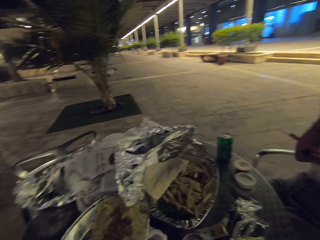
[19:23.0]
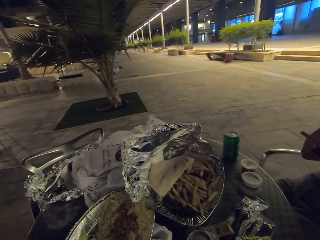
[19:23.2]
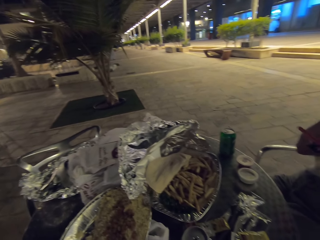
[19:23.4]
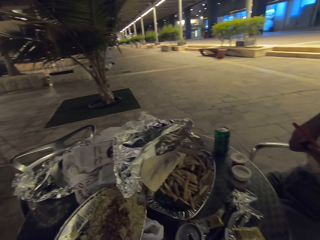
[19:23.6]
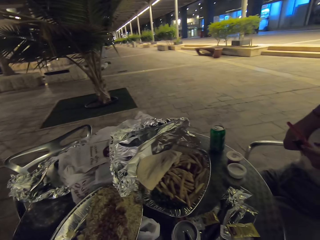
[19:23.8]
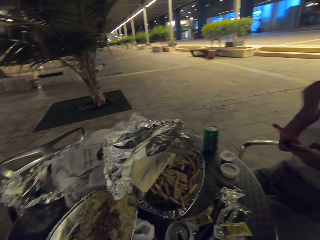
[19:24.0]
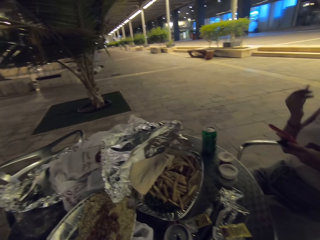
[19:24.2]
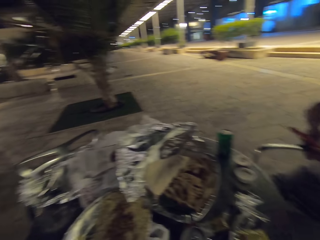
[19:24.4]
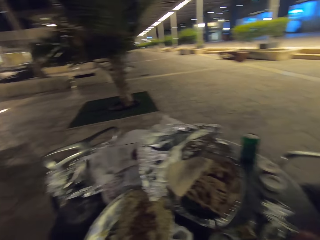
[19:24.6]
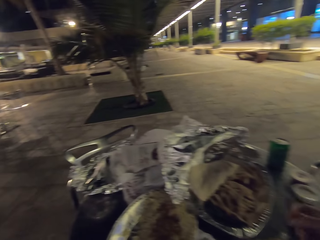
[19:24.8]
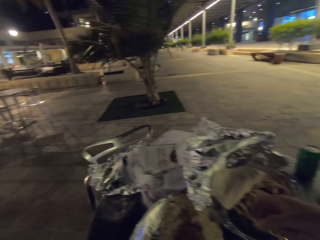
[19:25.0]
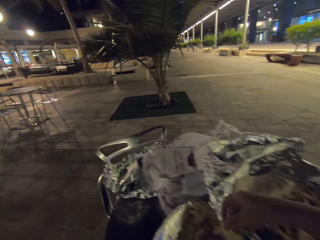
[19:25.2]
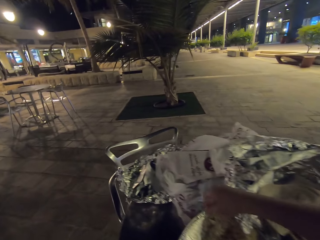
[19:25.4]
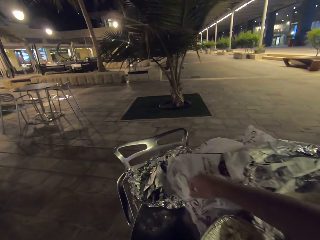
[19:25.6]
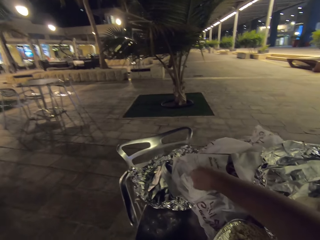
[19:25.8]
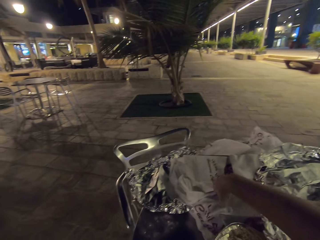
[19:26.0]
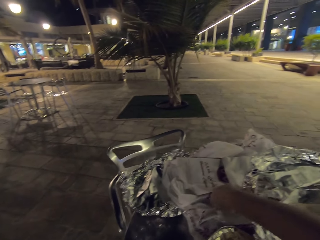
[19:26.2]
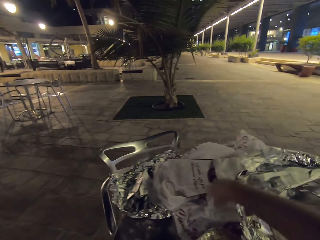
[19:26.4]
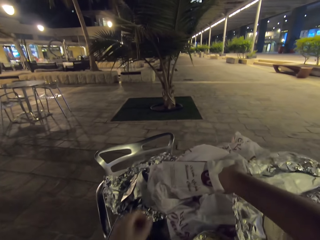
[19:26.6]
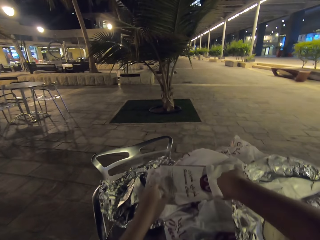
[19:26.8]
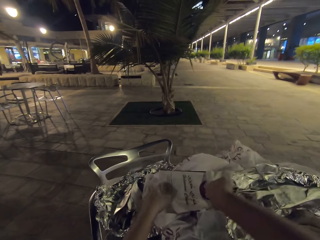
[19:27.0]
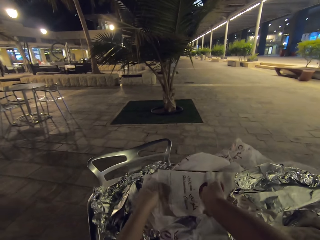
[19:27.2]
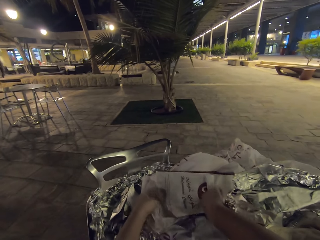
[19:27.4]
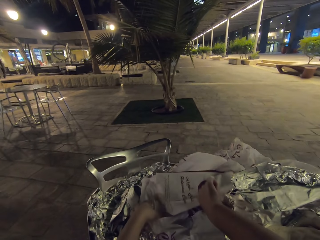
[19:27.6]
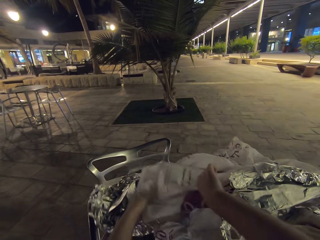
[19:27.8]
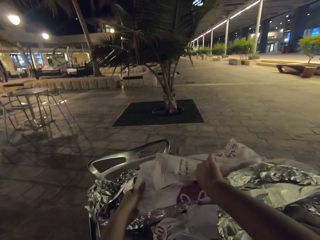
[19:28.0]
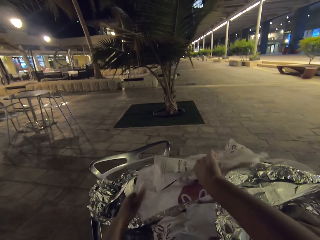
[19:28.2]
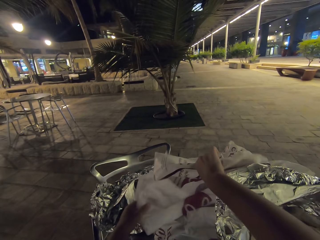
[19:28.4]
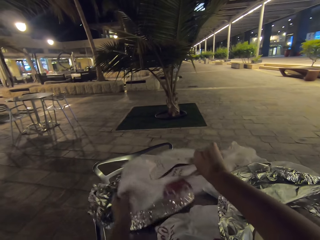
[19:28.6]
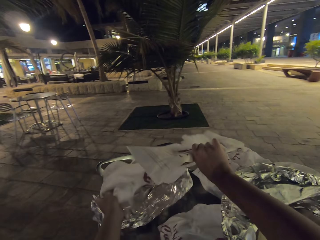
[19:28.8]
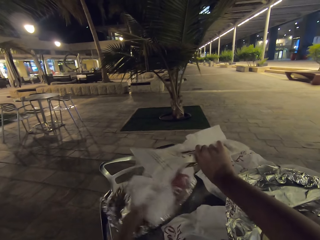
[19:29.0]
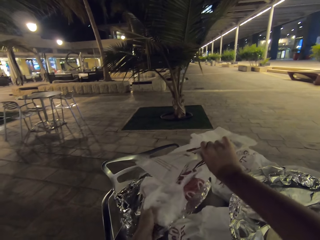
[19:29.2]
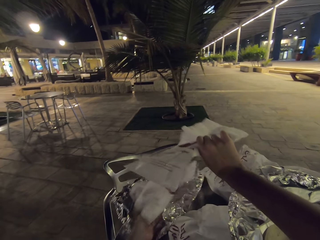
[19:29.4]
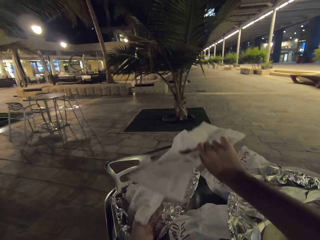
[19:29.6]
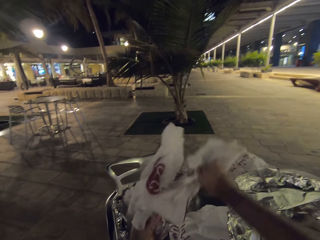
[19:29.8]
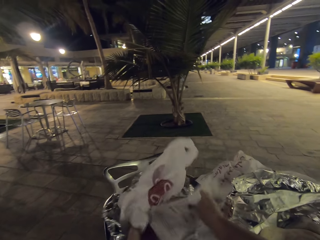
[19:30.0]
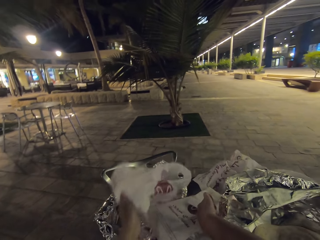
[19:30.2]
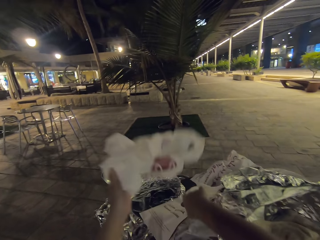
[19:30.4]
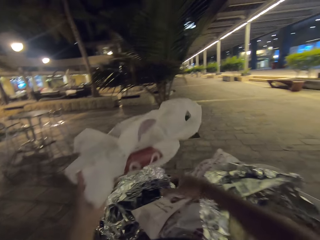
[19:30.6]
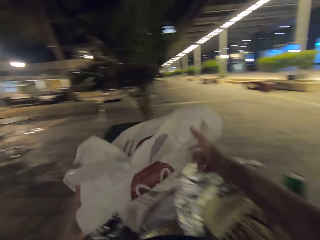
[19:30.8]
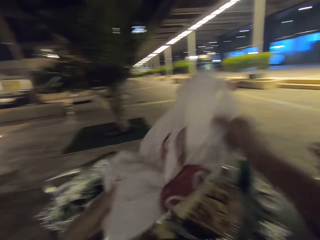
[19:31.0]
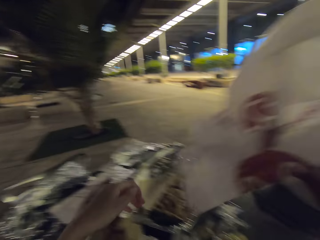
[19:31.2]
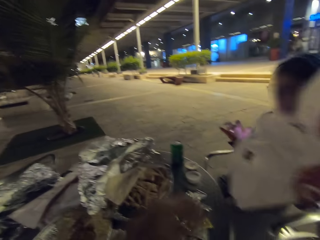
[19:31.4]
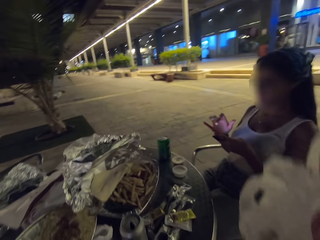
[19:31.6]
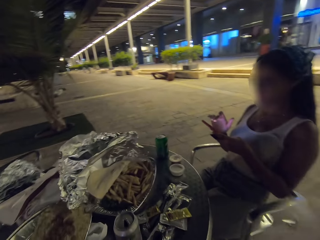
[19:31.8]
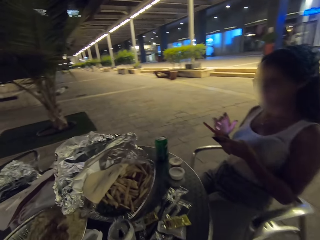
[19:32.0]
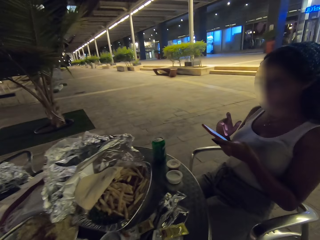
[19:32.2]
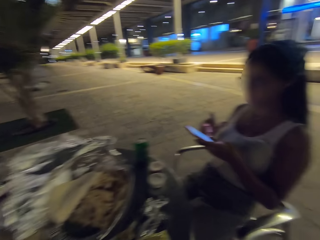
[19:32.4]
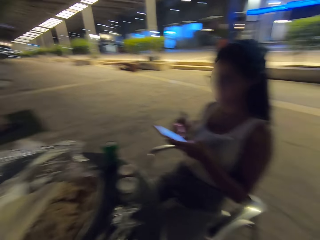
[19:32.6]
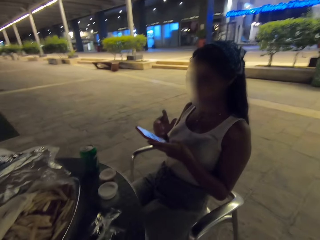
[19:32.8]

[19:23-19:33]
The camera wearer takes the plastic bag on the table.

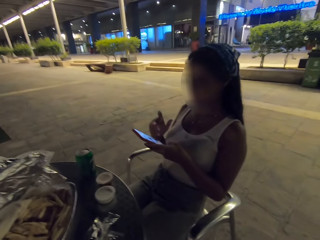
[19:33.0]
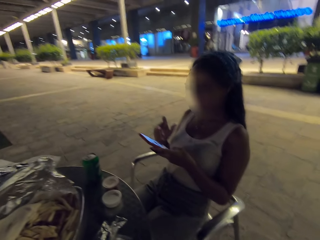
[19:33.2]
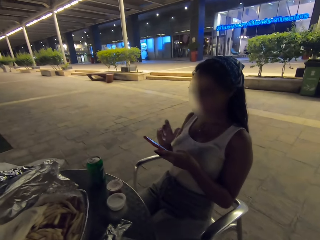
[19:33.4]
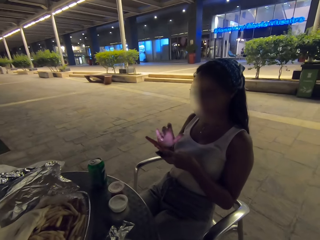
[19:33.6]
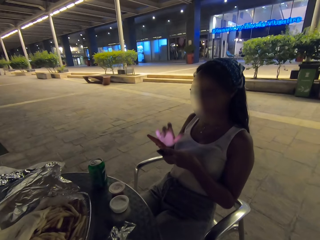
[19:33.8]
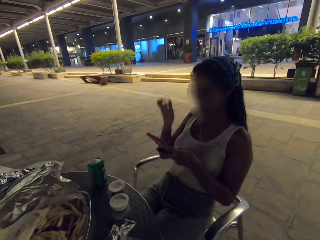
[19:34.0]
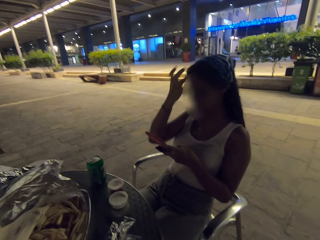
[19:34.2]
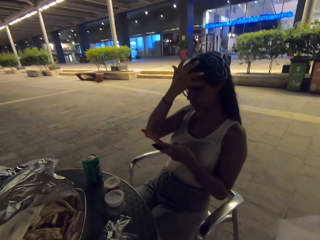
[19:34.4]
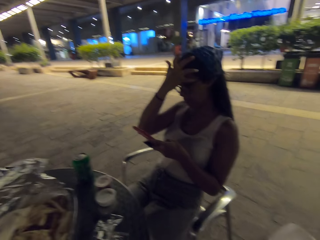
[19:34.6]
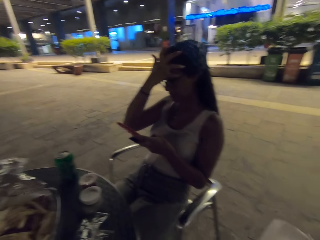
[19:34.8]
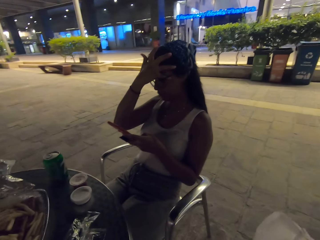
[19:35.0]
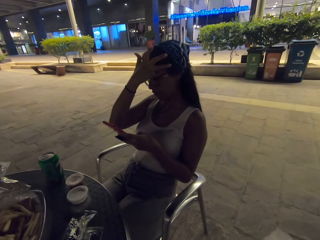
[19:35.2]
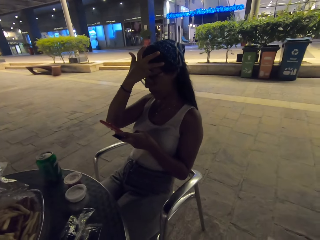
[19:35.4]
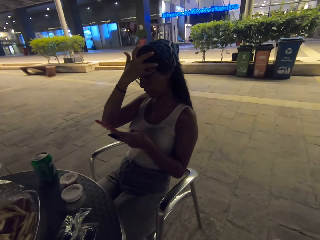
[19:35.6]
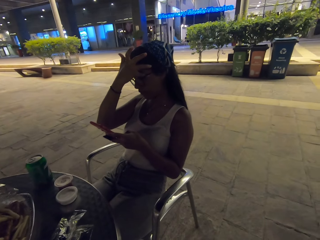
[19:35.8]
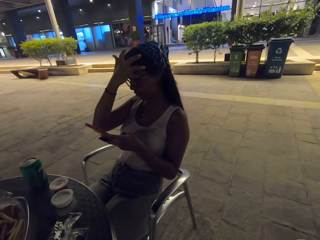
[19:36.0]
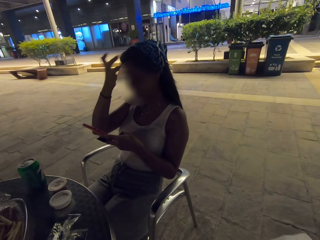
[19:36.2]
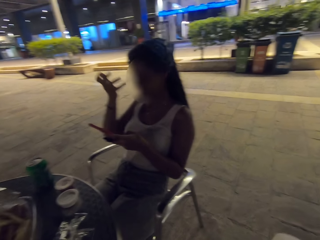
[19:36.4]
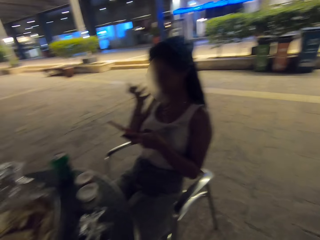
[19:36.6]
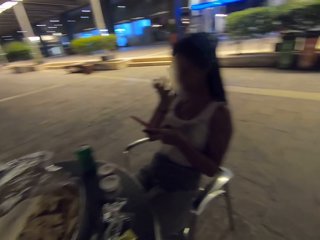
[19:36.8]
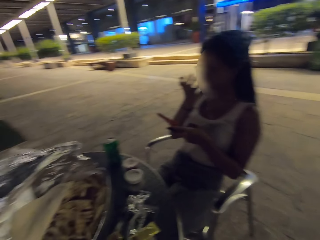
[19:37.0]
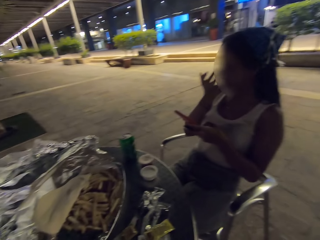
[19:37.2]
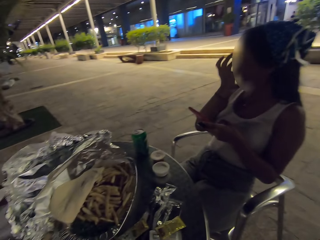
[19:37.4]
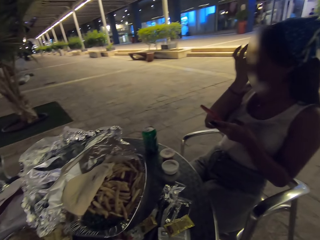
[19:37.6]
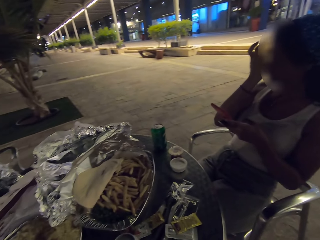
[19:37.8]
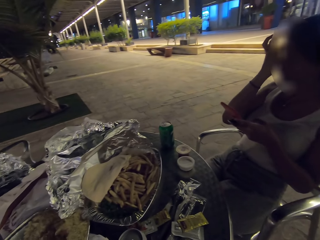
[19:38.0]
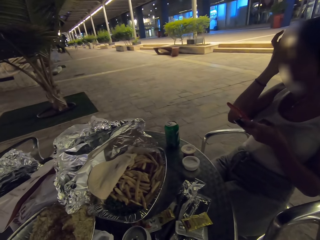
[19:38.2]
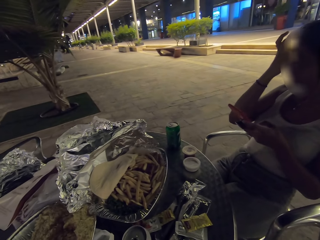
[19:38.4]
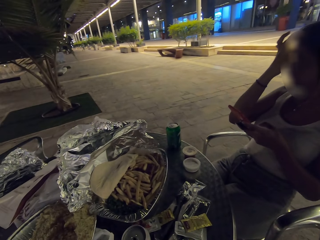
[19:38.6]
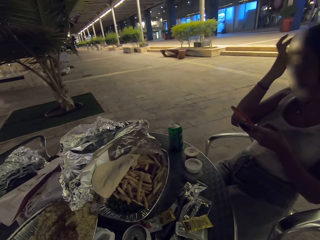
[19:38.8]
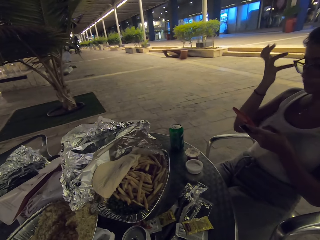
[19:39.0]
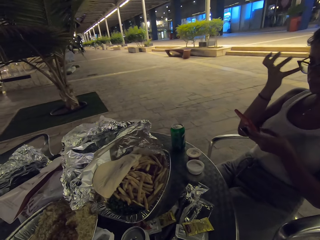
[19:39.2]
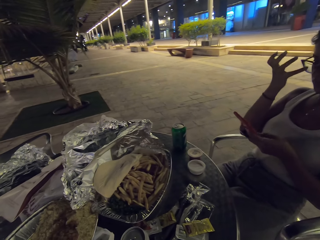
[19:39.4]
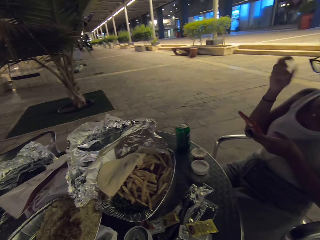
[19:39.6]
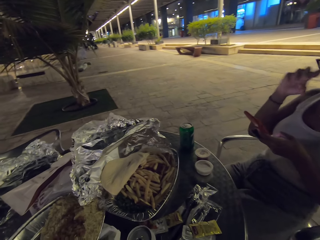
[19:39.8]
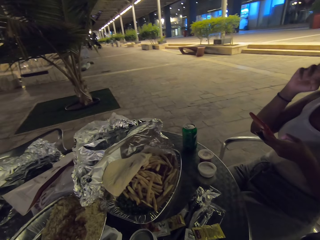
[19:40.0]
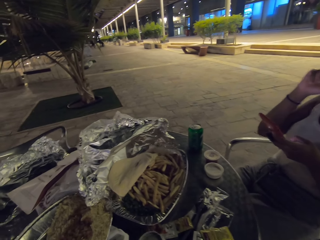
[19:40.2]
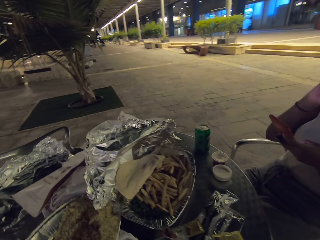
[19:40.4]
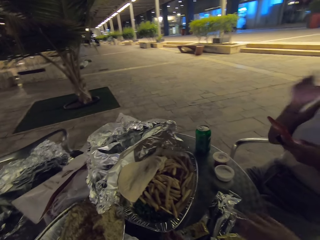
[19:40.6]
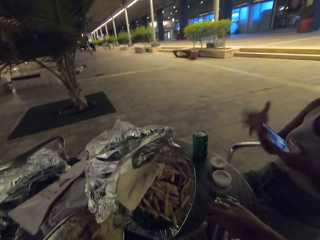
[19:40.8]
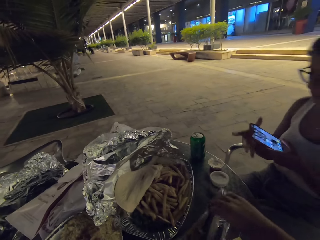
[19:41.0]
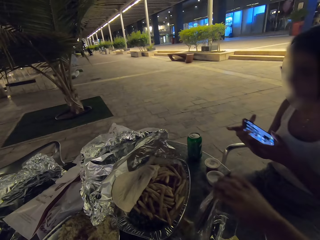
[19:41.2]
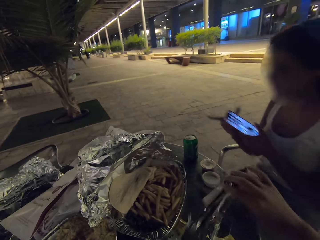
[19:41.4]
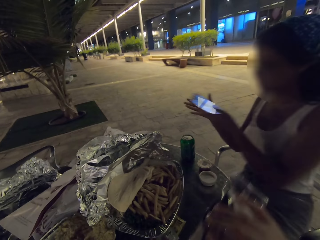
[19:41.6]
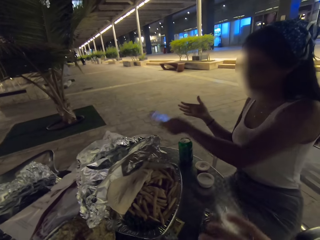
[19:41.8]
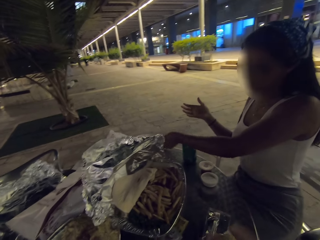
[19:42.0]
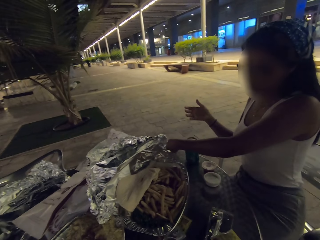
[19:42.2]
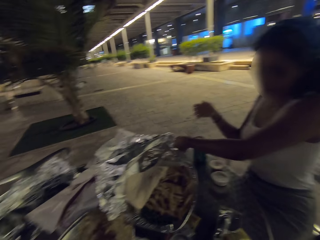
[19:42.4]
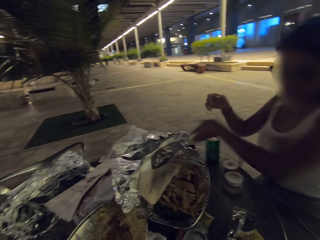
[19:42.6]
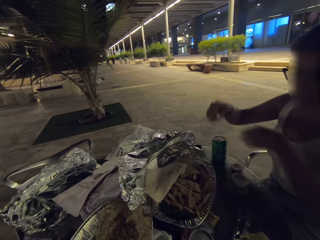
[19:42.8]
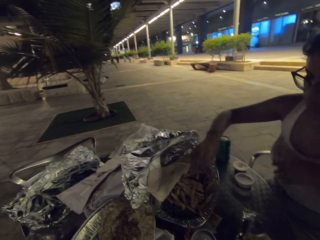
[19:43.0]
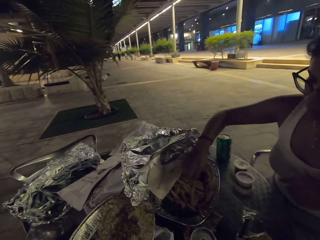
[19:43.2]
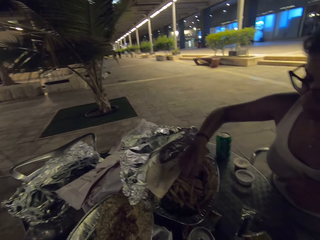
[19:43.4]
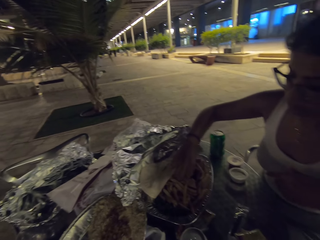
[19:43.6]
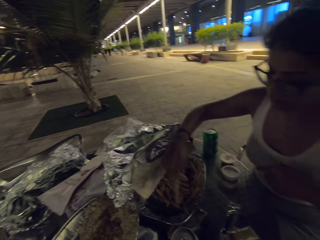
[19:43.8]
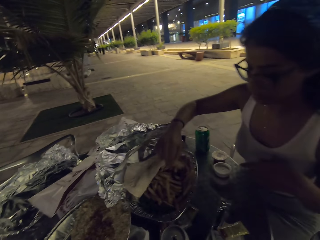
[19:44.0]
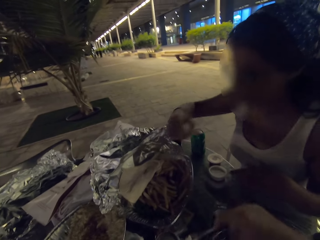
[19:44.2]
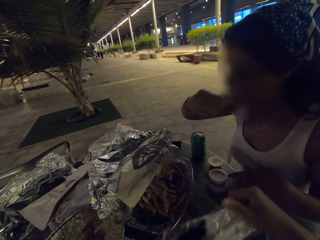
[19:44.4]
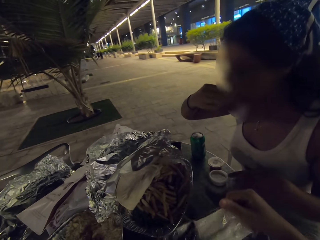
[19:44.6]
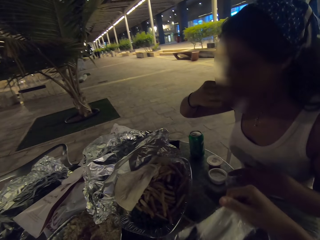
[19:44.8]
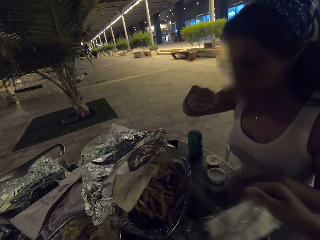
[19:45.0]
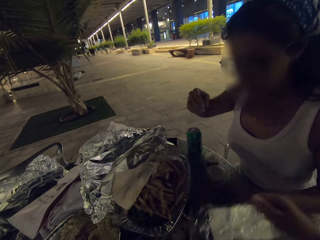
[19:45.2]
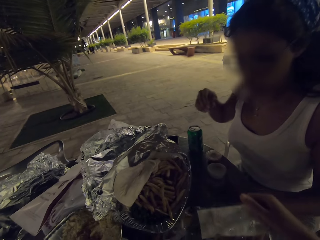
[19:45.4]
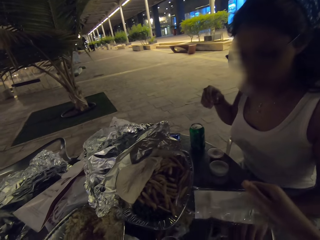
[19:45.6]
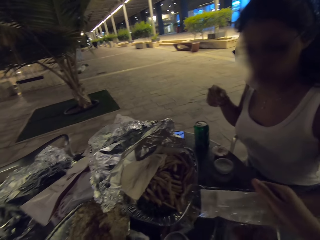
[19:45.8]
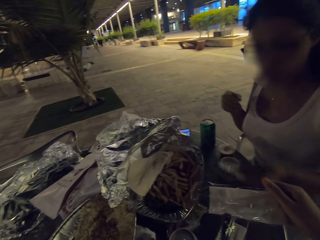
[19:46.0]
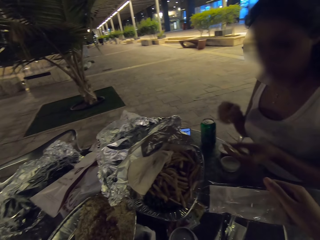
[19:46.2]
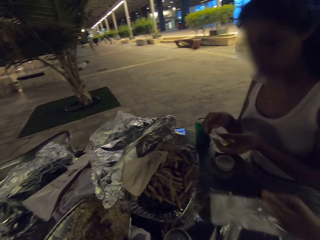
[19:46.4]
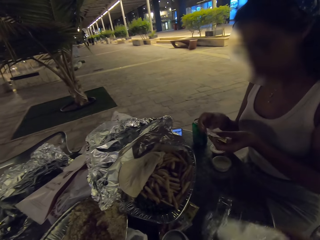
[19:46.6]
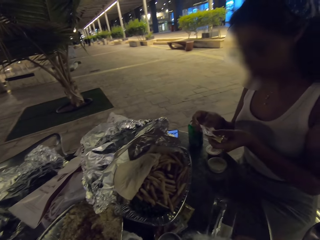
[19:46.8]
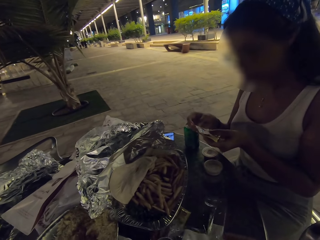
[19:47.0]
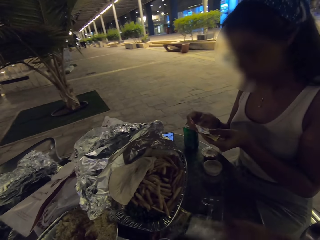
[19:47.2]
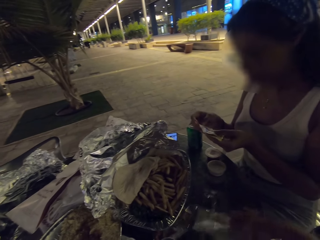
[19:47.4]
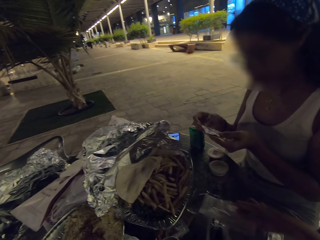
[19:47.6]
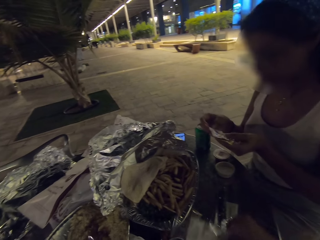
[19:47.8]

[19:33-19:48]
A woman scrolls her phone. The woman scratches her head. The camera wearer places her phone on the table. The woman eats the French fries on the table.
